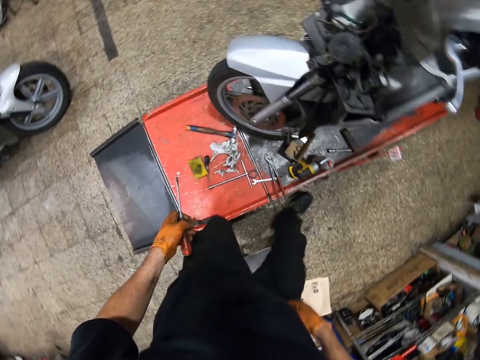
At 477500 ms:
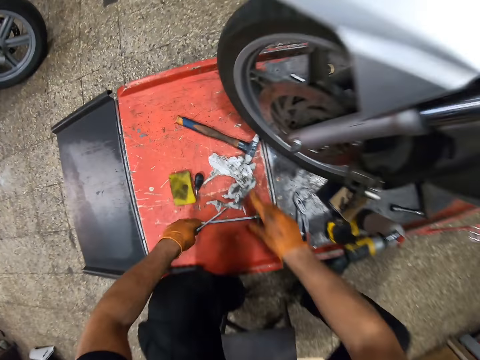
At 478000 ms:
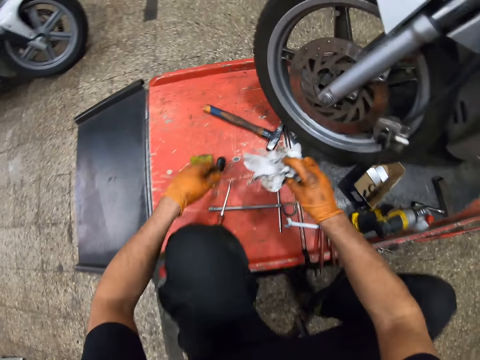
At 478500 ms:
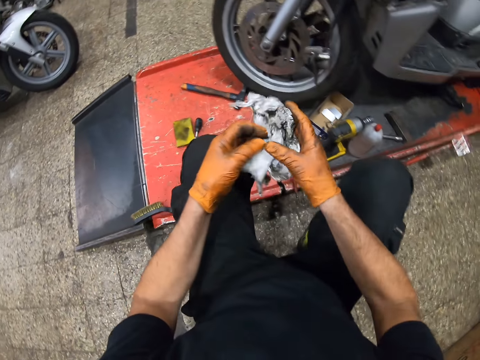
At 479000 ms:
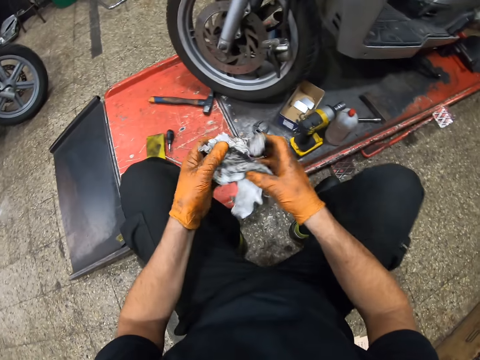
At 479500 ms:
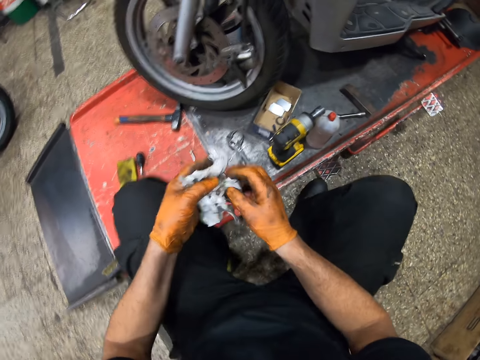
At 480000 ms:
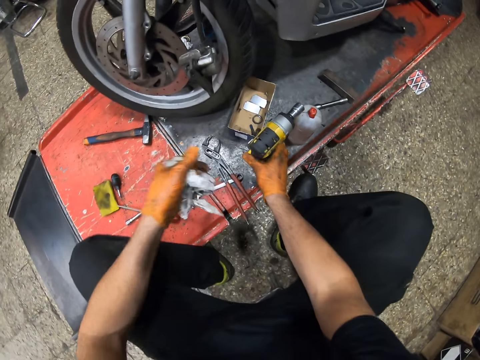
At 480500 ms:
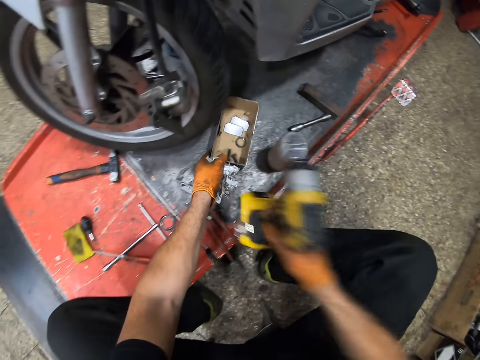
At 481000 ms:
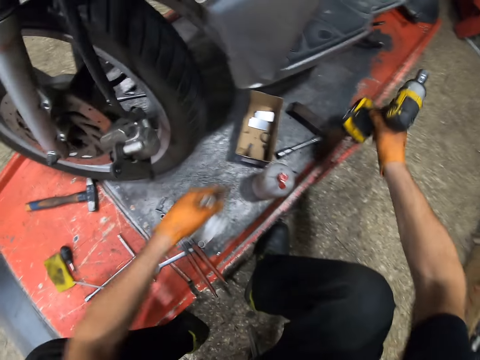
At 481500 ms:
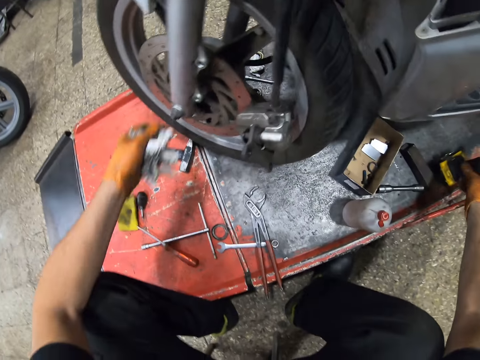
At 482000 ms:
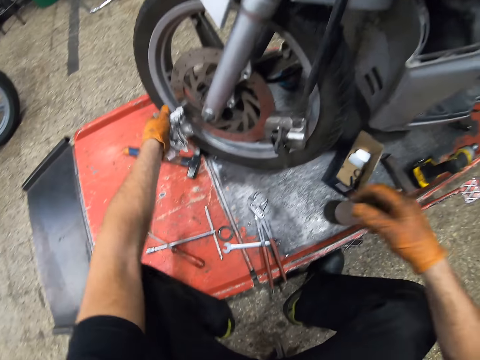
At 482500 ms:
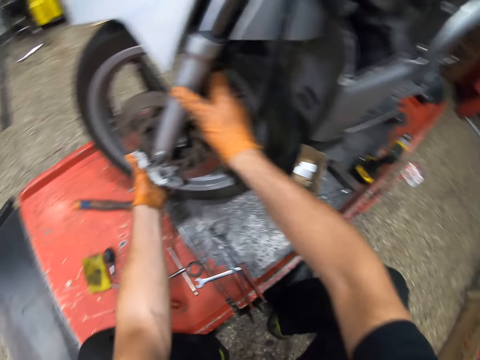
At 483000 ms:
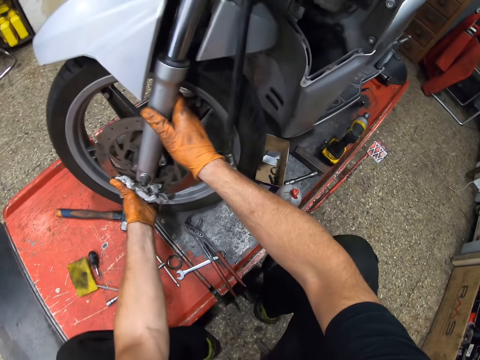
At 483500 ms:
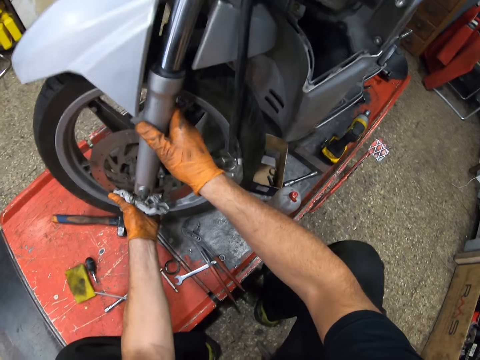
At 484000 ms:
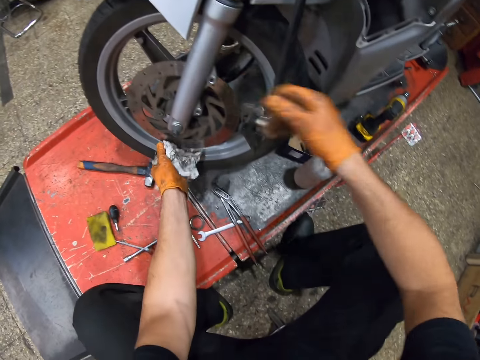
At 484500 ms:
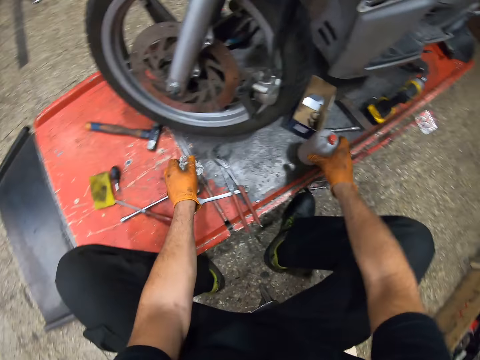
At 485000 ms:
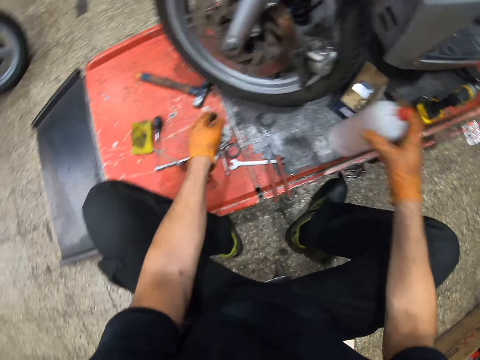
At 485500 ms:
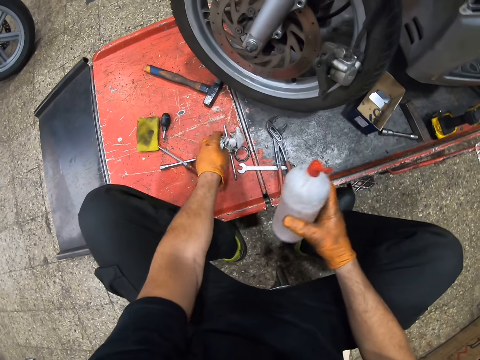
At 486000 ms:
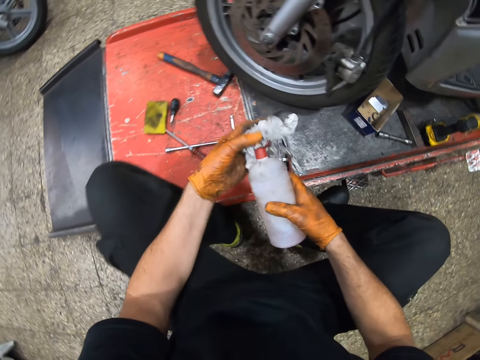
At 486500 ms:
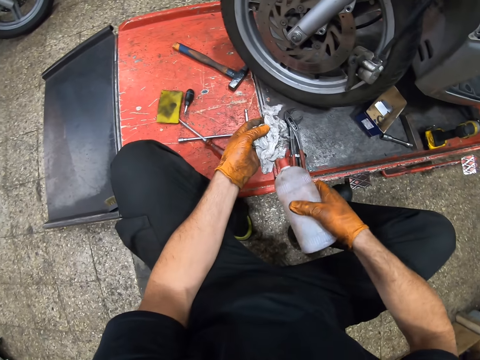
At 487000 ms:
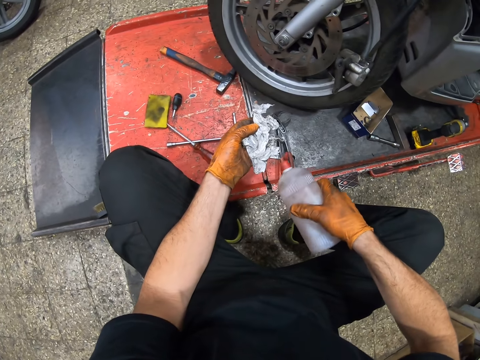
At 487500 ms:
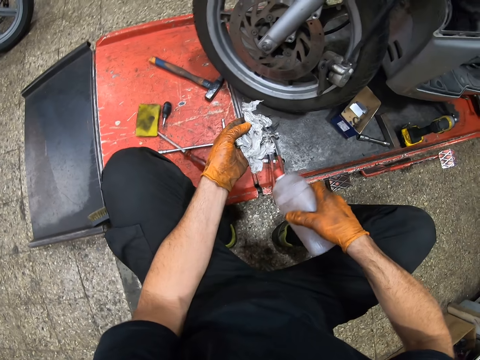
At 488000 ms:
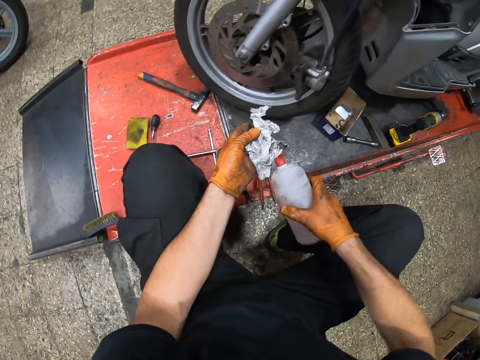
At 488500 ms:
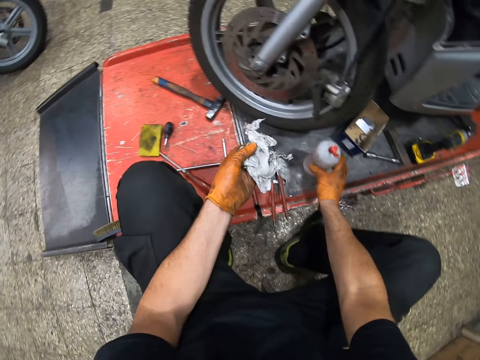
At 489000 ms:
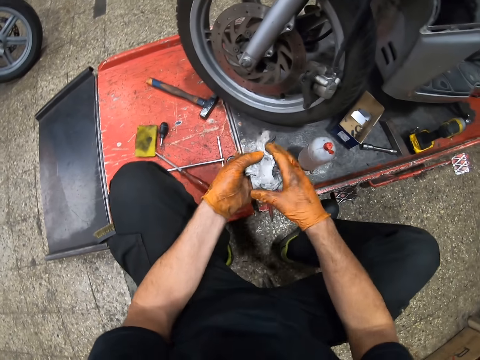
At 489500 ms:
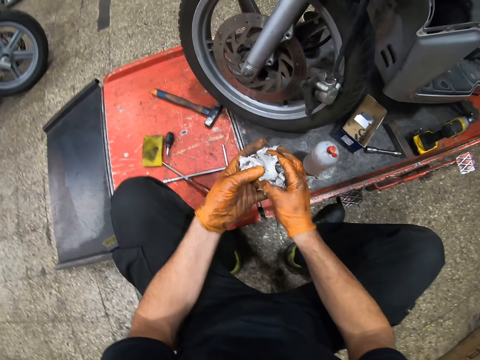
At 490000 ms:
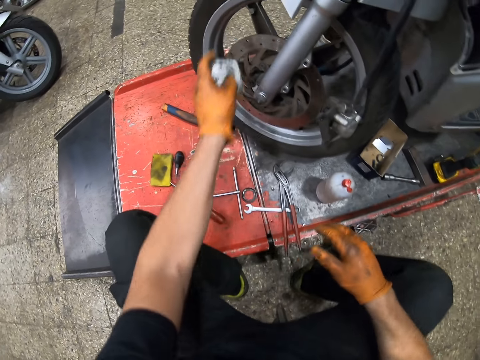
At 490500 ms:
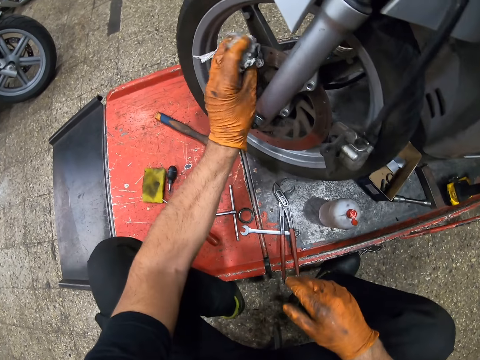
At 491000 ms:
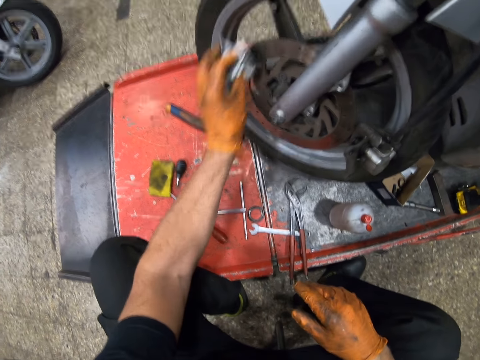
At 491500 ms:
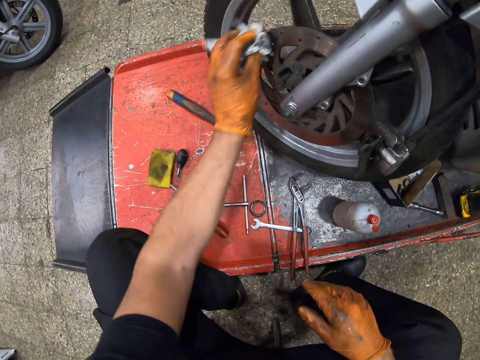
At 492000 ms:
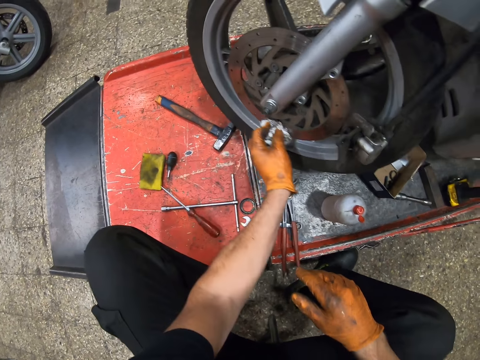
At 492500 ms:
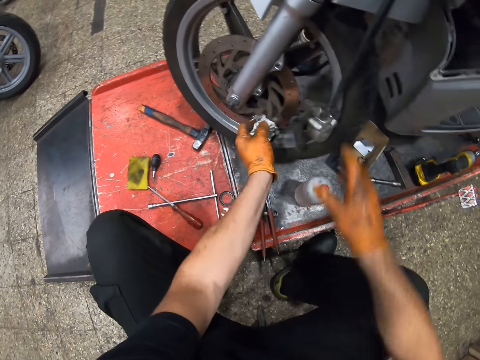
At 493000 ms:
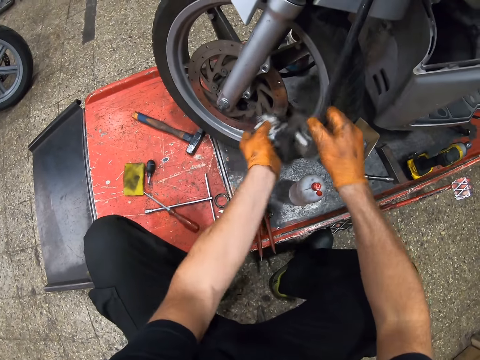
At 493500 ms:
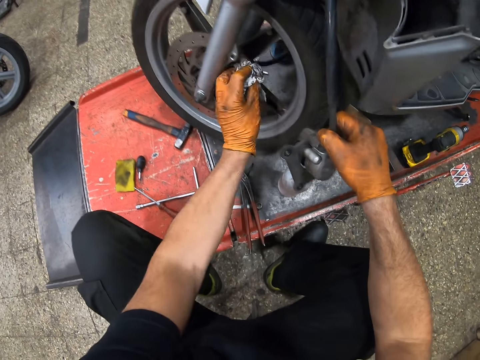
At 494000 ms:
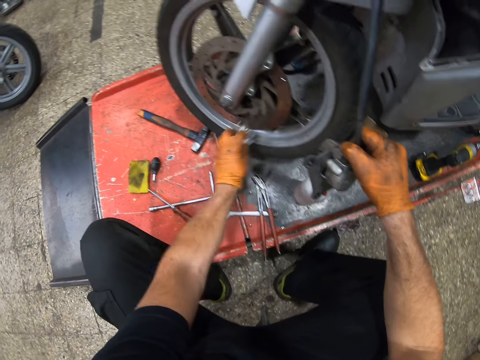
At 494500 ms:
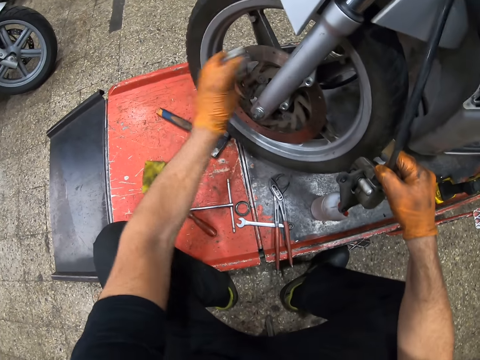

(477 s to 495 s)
The camera wearer sits on the stool. He puts the screwdriver on the lift table. He picks a piece of cloth or paper from the lift table. He picks an electric impact wrench from the lift table. He moves the box on the lift table. He puts the impact wrench on the lift table. He adjusts the bike's position. He pulls the motorcycle with his hands. He picks a bottle from the lift table. He pours water from the bottle onto the piece of paper. He puts the bottle on the lift table. He wipes the brake rotor with the piece of cloth. He holds the brake shoe with his hand.

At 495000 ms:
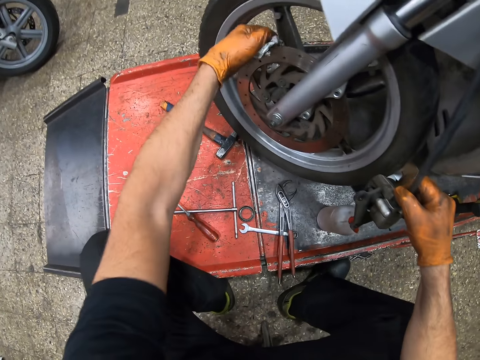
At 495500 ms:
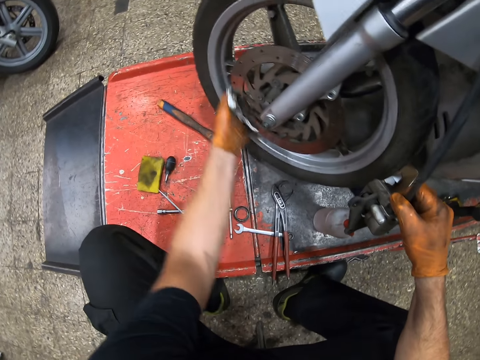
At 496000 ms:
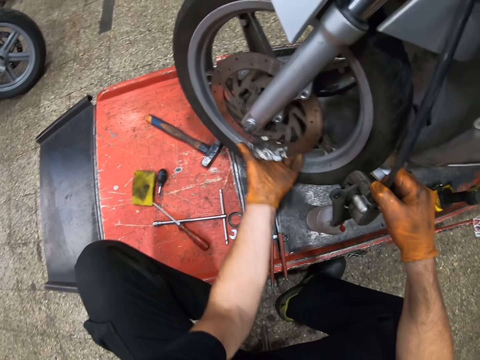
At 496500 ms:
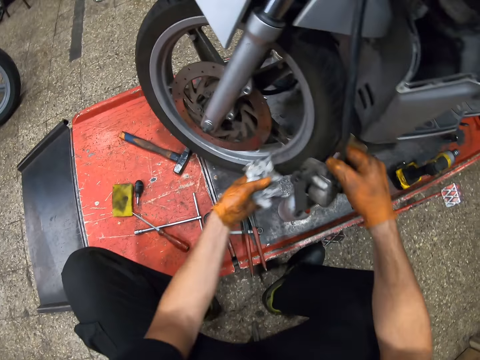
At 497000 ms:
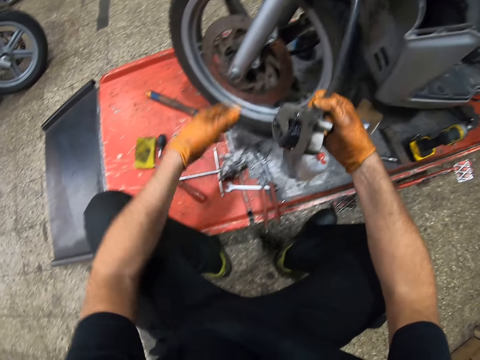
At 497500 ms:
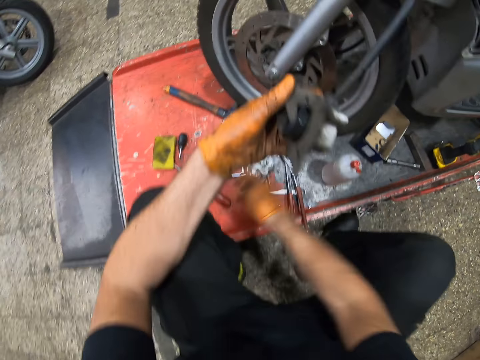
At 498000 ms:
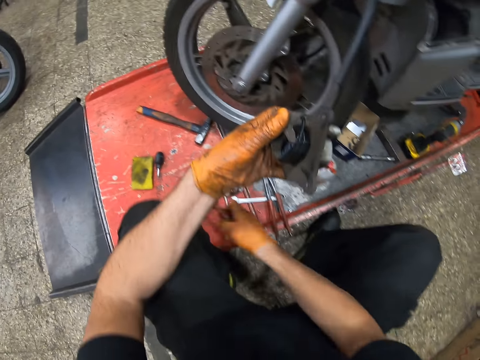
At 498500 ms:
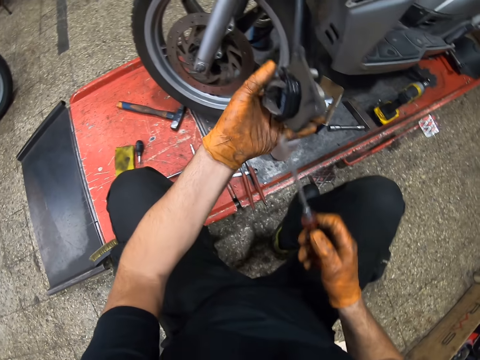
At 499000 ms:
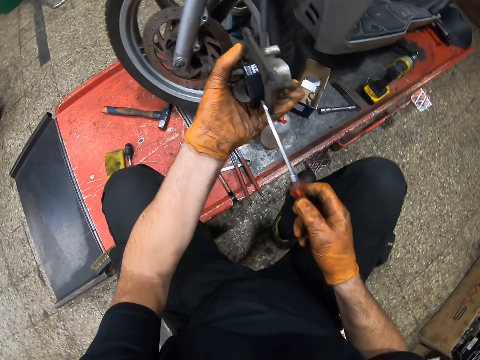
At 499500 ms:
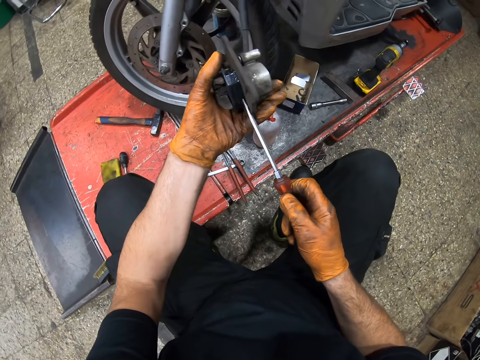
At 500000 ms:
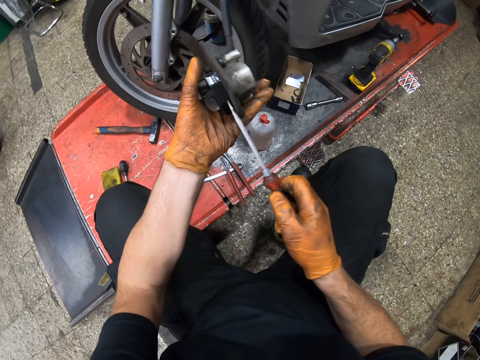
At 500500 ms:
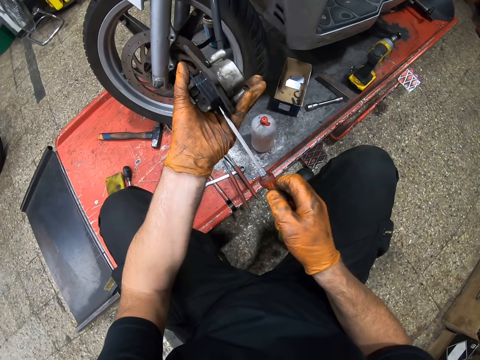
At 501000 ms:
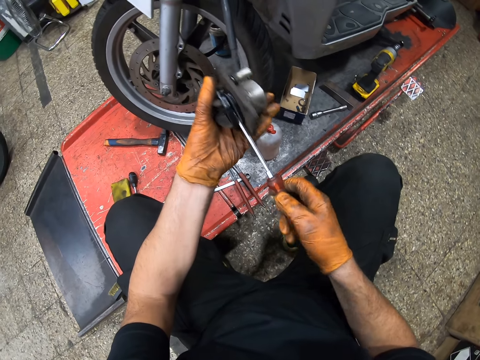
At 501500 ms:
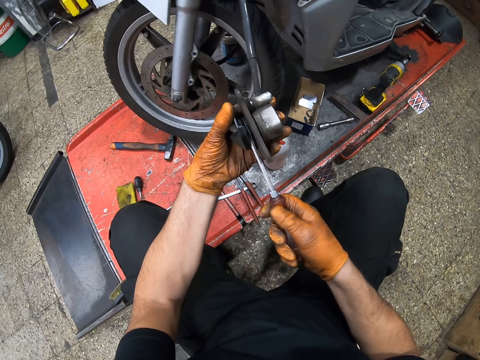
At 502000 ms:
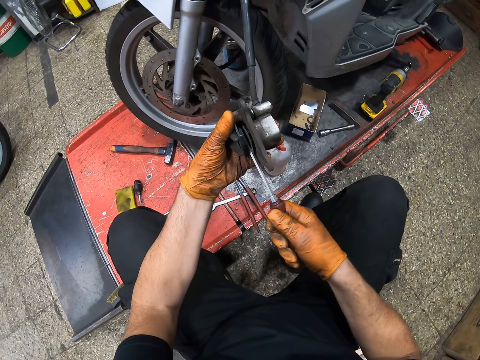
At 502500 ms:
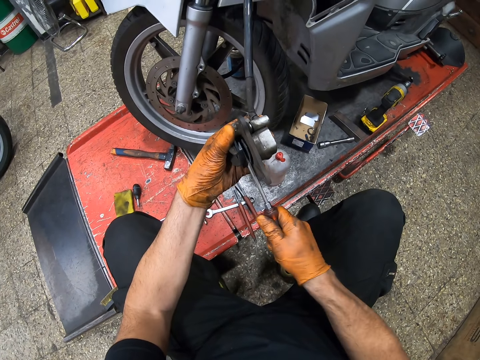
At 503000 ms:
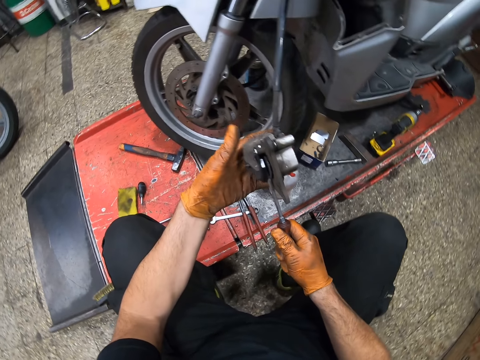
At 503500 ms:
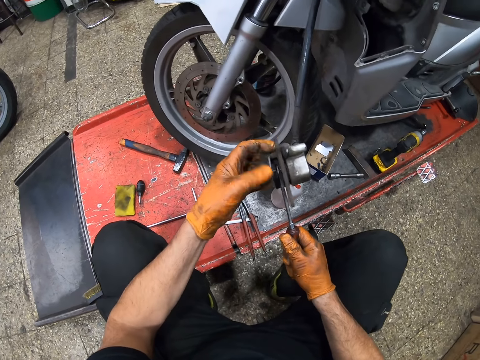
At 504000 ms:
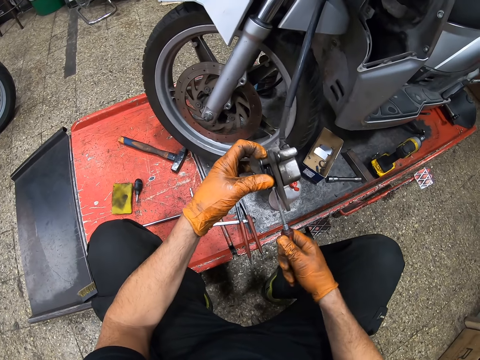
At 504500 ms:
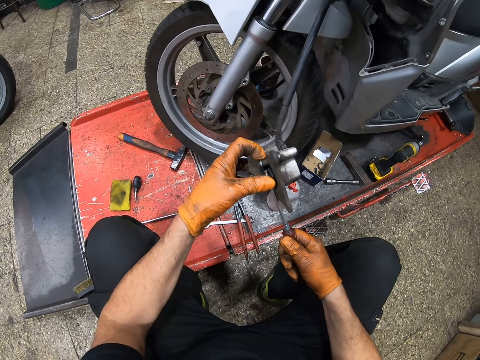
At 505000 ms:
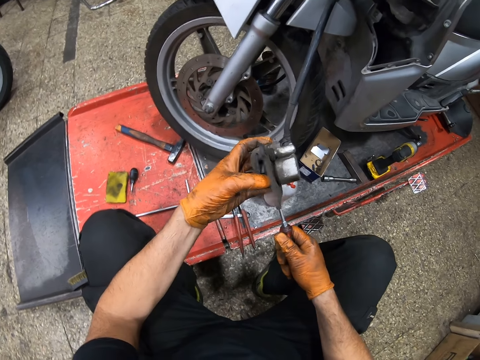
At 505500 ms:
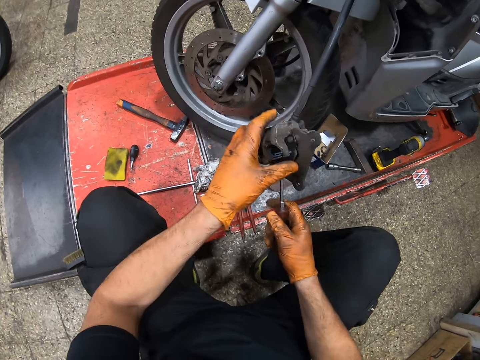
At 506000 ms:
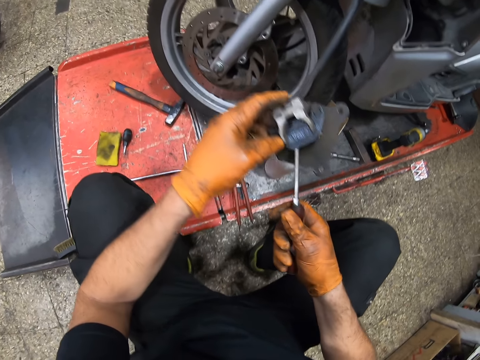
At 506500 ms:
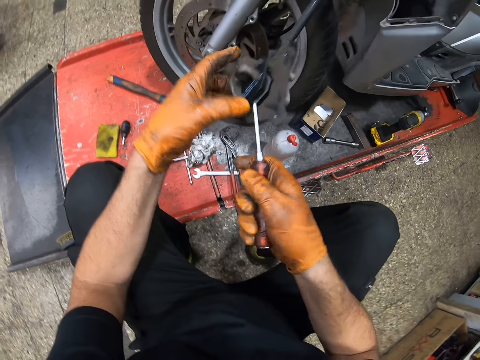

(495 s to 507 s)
The camera wearer puts the piece of cloth on the lift table. They pick a screwdriver from the lift table. They use the screwdriver on the pressure gauge. They separate the brake pad back plate with the screwdriver.
